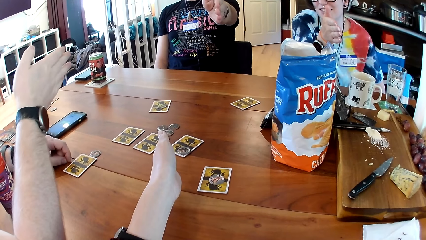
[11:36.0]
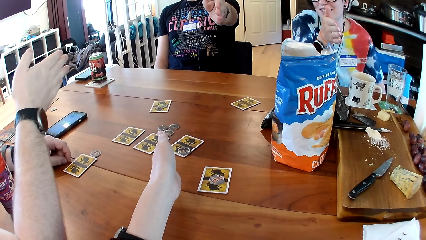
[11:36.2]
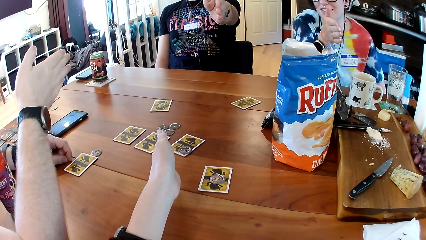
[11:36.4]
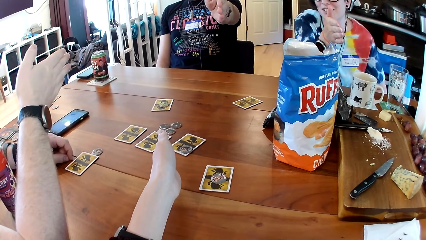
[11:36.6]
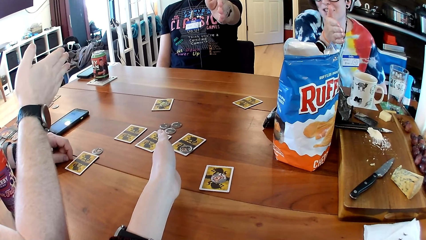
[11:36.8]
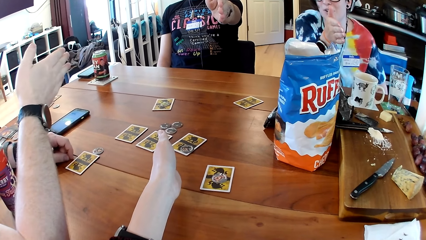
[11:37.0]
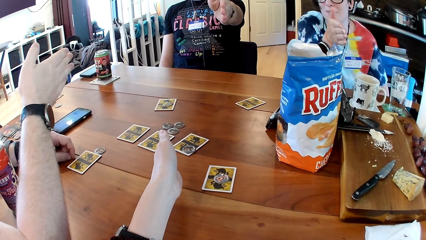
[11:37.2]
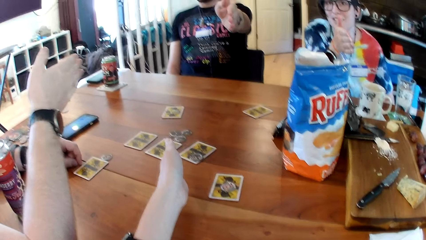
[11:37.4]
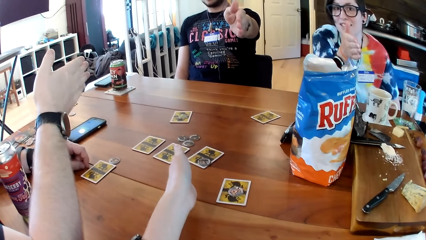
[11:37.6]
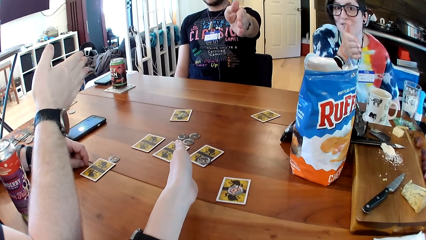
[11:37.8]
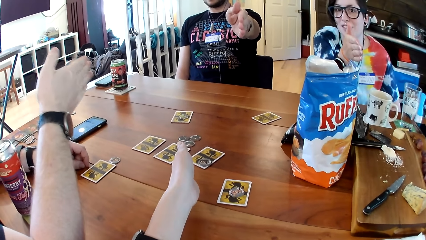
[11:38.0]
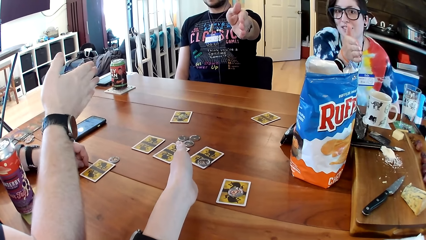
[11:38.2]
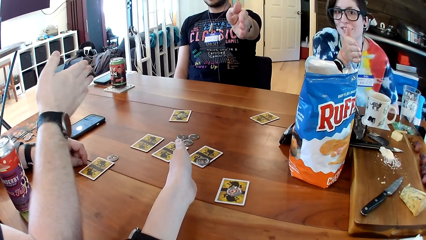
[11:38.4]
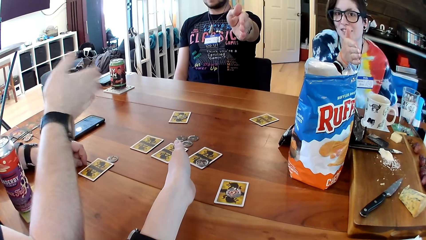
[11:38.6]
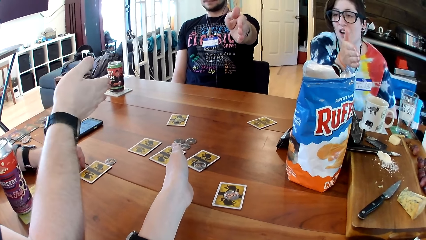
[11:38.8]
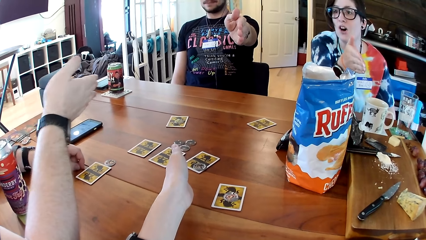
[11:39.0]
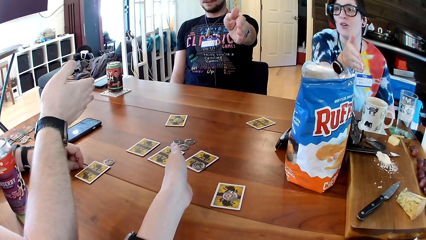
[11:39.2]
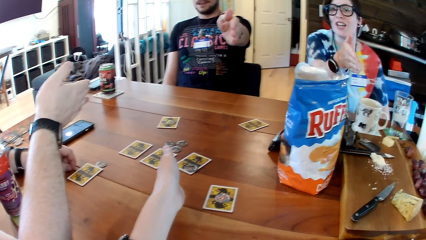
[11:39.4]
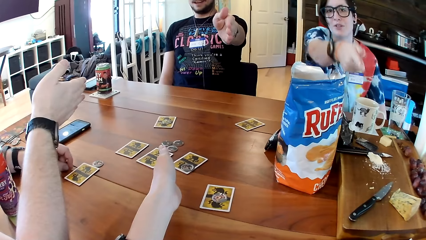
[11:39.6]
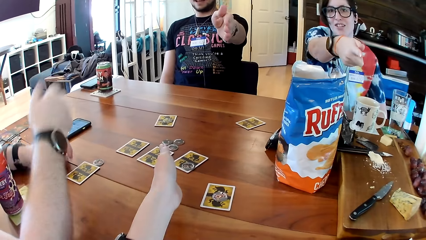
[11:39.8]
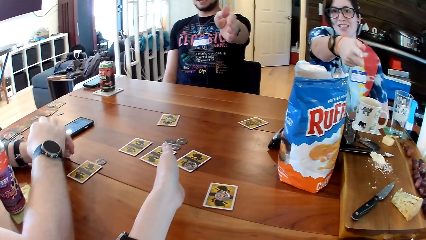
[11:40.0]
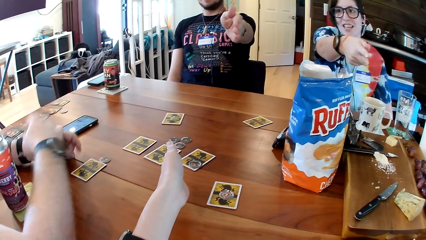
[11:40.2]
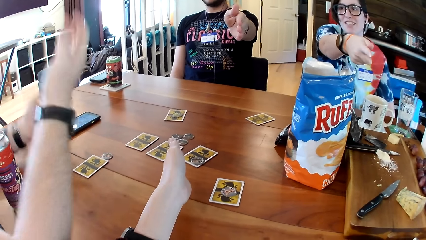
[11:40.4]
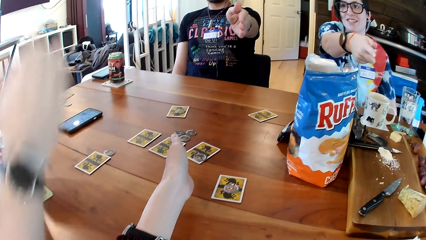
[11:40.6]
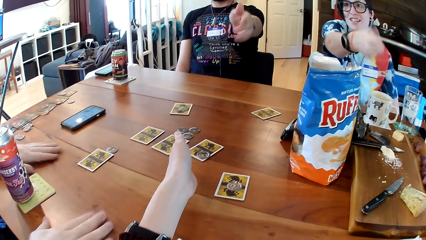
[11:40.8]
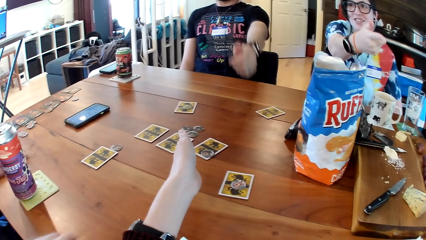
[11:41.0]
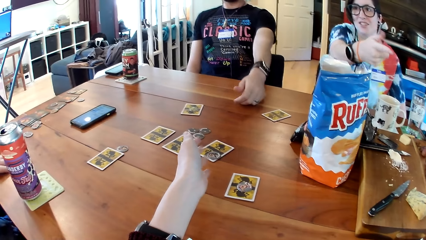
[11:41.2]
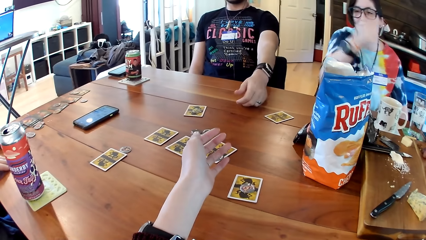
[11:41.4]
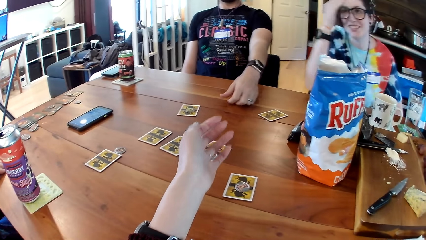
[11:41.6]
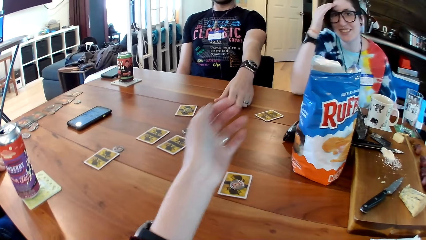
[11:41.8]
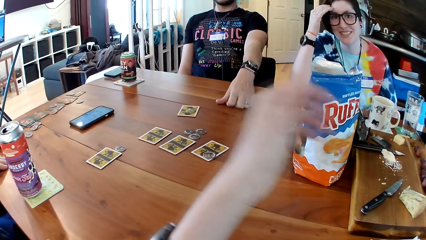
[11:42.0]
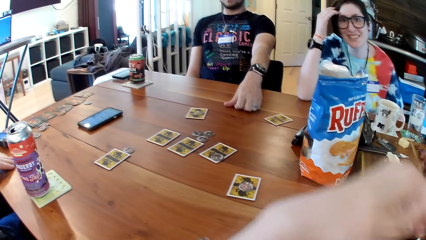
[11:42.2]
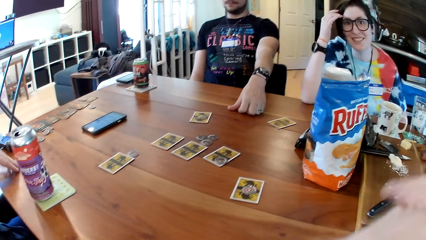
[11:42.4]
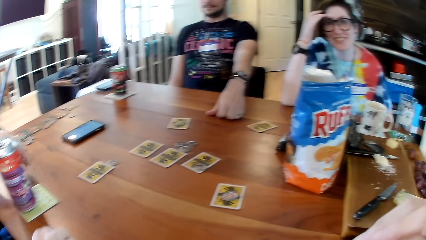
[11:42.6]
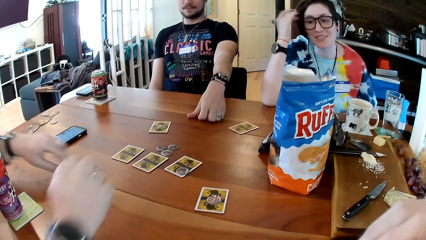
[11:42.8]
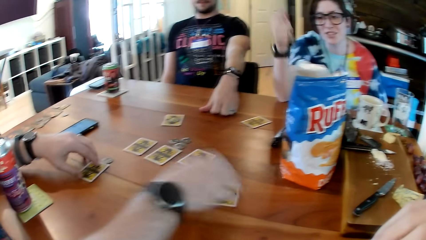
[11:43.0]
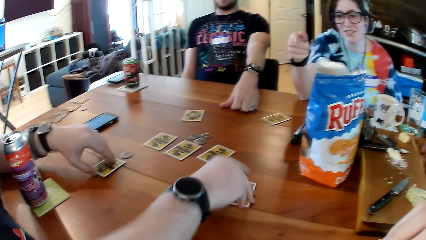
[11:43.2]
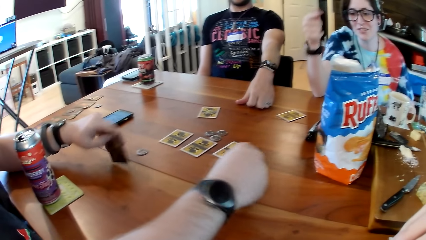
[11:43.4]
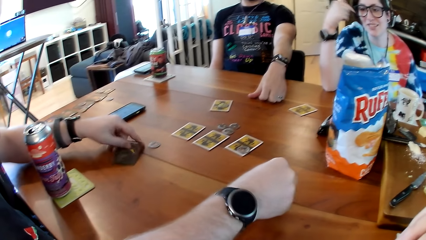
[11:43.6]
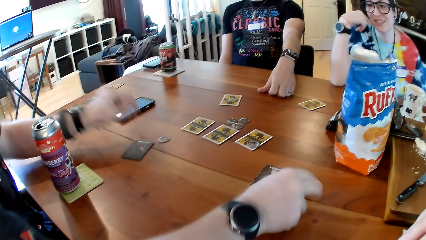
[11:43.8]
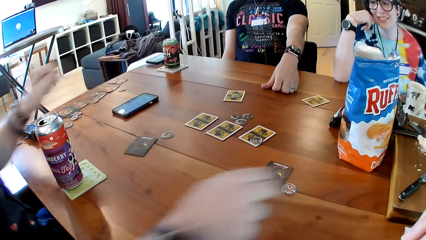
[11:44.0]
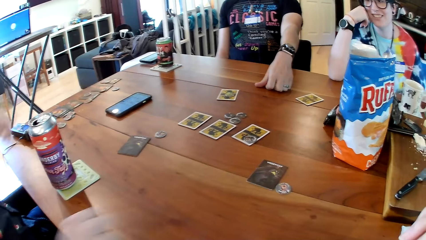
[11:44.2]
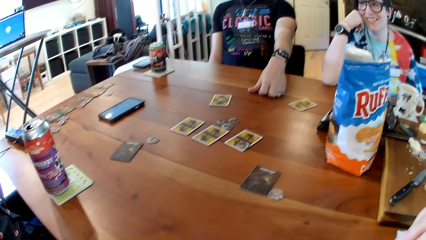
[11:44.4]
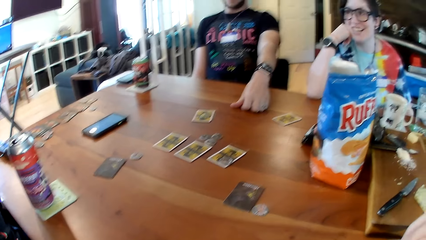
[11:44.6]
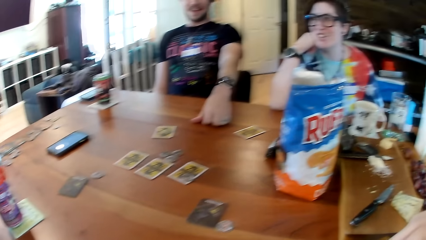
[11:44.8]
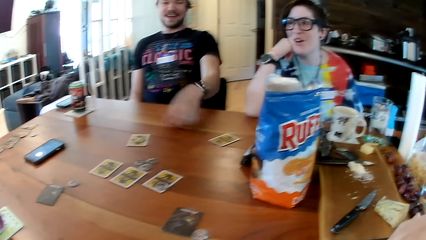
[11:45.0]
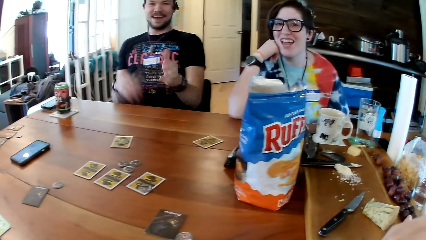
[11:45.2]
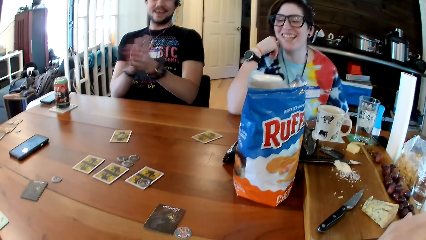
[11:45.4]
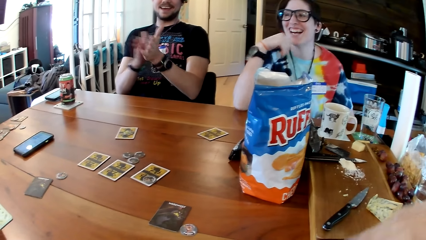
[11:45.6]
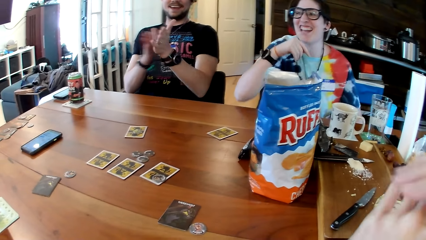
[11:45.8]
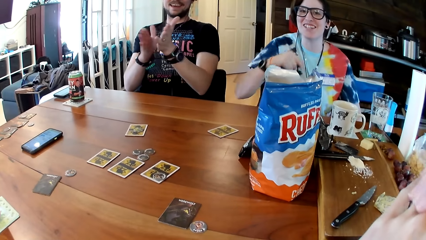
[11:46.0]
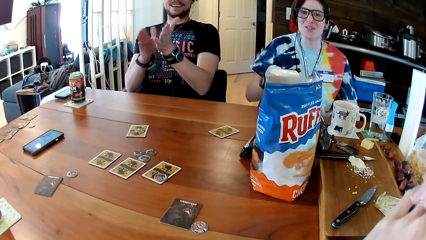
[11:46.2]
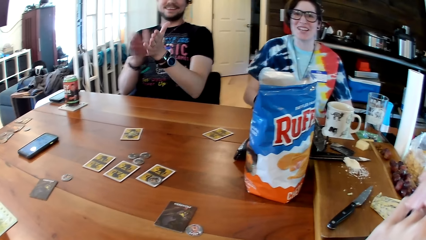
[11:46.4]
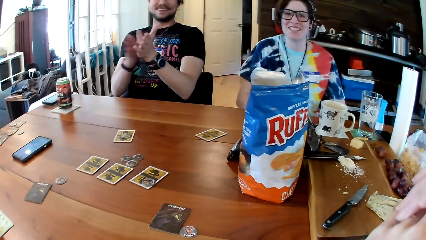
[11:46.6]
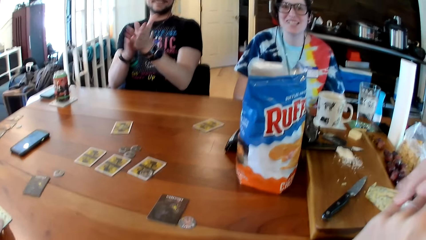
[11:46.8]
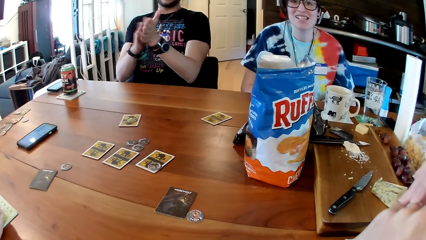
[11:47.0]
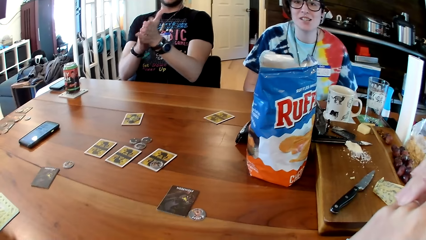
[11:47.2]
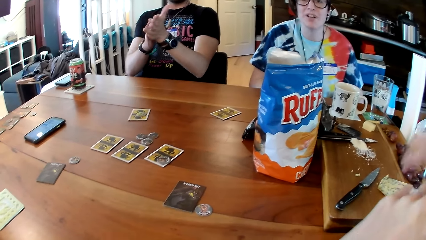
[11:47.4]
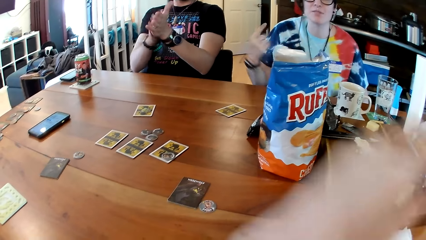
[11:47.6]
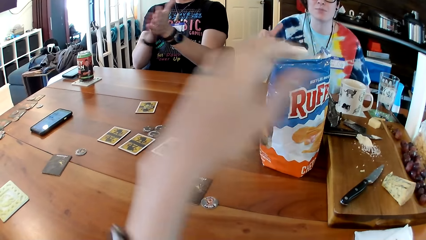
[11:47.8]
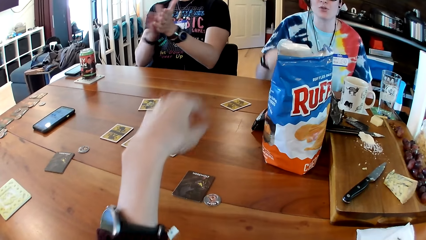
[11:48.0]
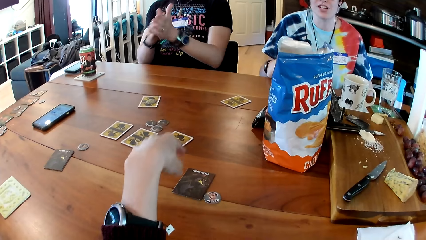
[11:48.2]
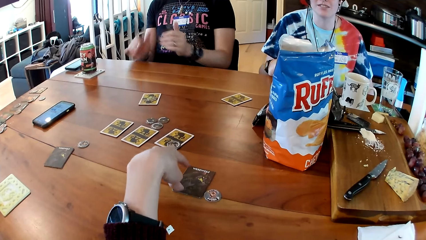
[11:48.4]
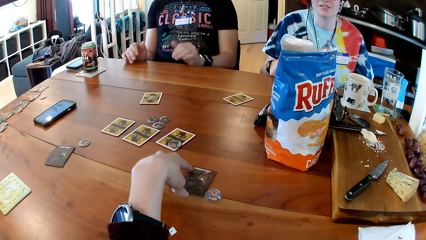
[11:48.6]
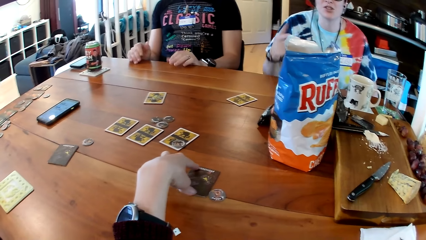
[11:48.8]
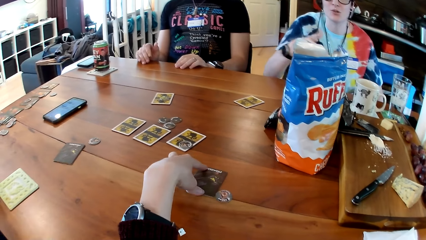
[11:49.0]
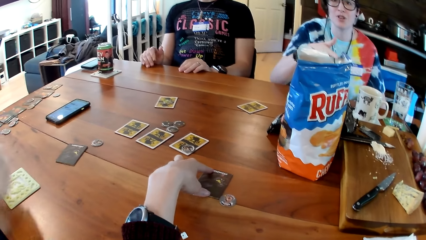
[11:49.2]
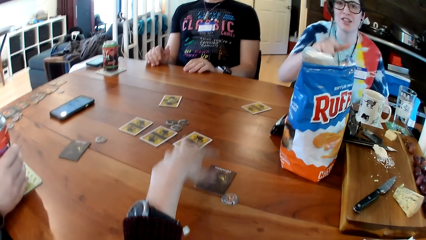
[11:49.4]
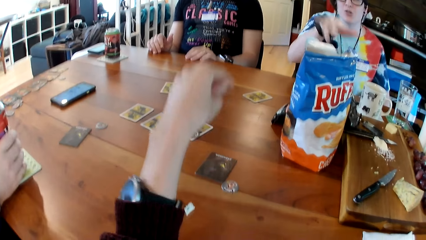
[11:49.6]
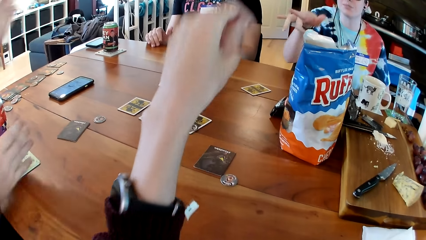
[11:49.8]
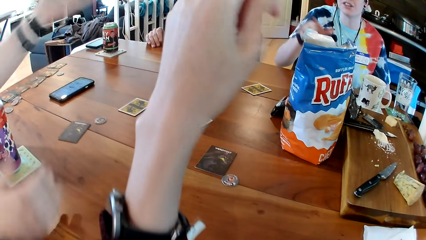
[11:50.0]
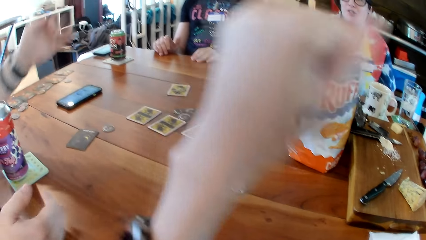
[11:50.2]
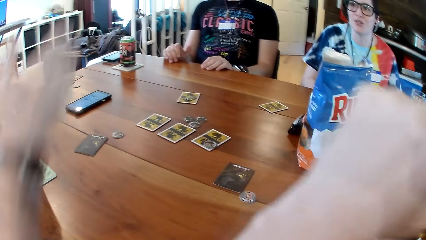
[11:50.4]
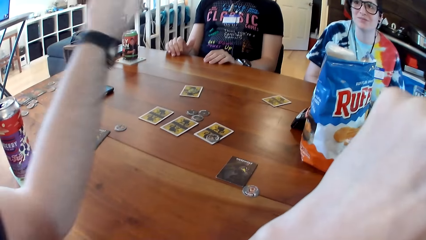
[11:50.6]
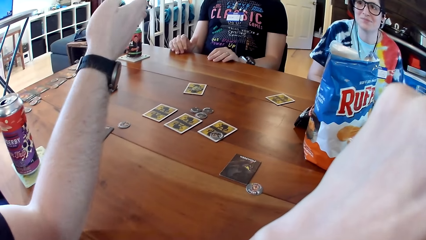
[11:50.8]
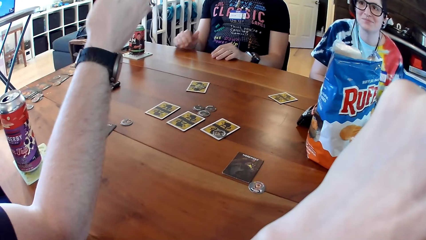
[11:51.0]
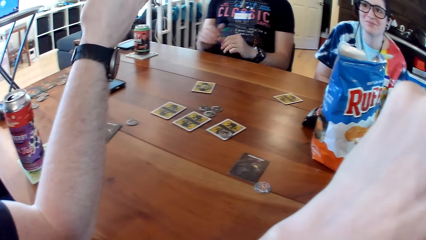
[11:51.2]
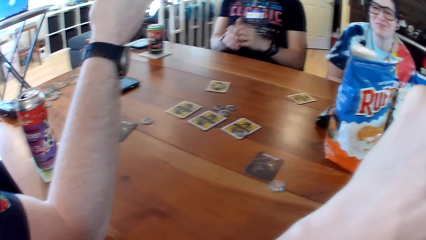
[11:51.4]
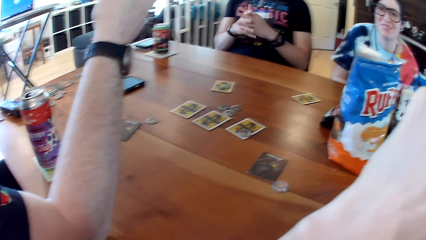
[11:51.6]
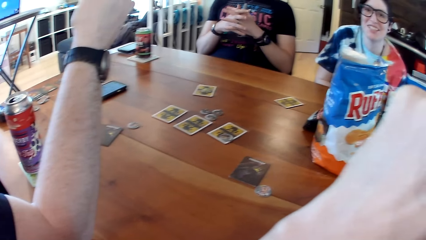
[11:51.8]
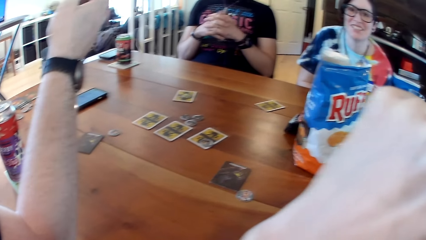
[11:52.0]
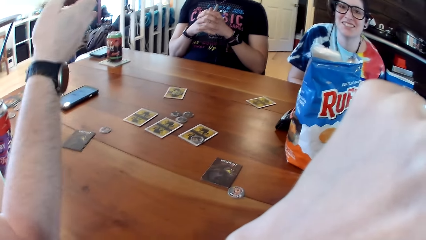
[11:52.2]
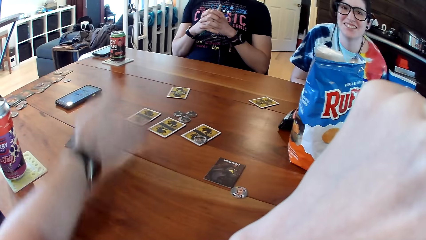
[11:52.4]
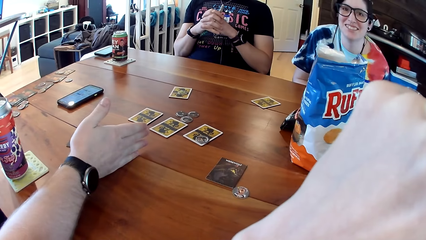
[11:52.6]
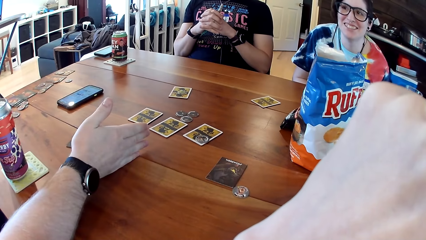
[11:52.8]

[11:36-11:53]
A man scratches his left hand with his right hand. A woman touches her head with her right hand. The man flips a card and a token with his right hand, and flips a card on the table with his left hand. The camera wearer flips a card on the table. Another man claps his hands. The camera wearer moves the card on the table with her left hand. The other man talks to another man.
